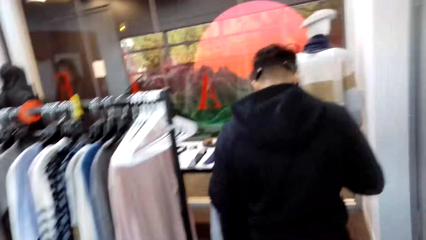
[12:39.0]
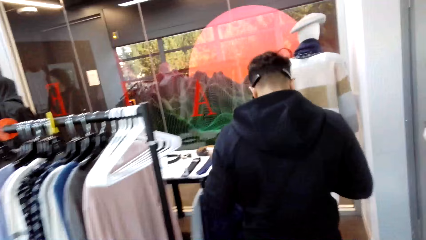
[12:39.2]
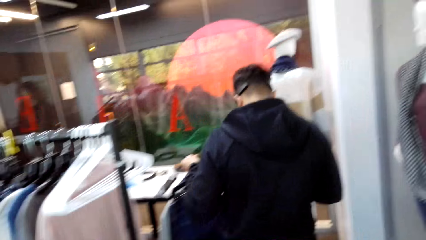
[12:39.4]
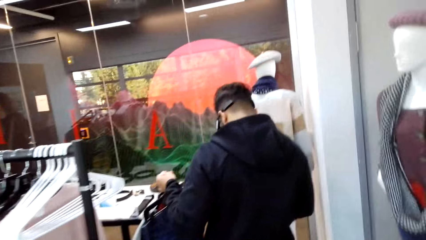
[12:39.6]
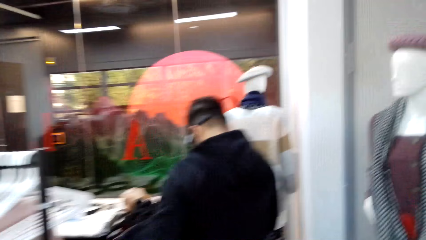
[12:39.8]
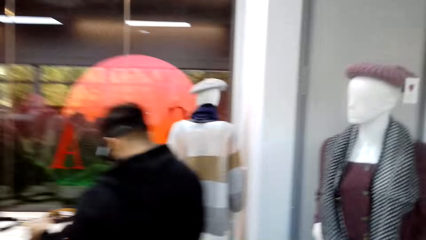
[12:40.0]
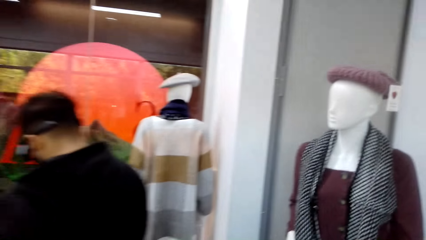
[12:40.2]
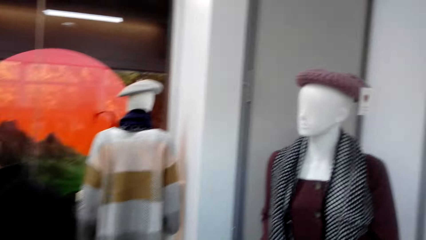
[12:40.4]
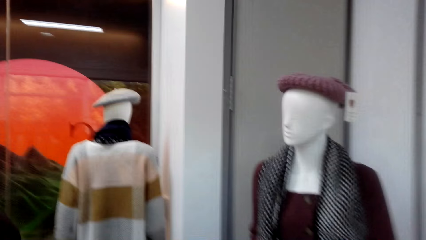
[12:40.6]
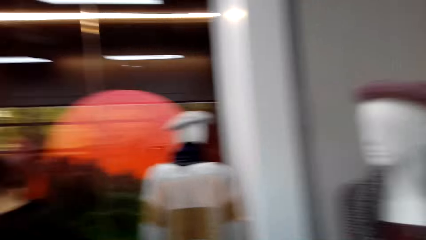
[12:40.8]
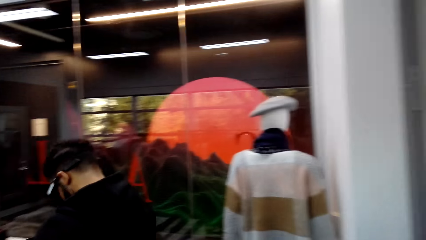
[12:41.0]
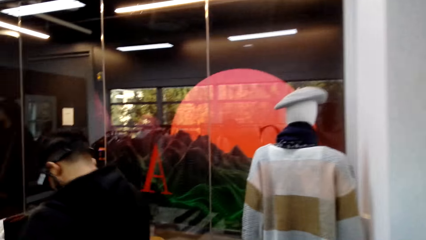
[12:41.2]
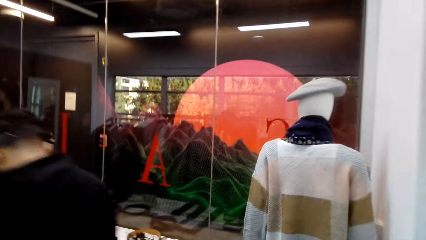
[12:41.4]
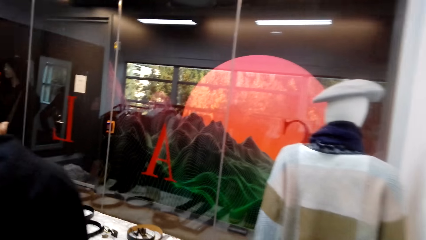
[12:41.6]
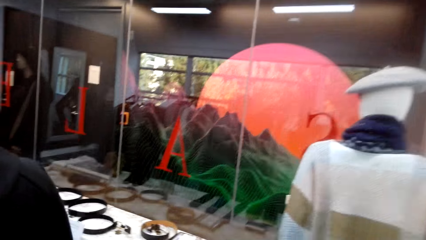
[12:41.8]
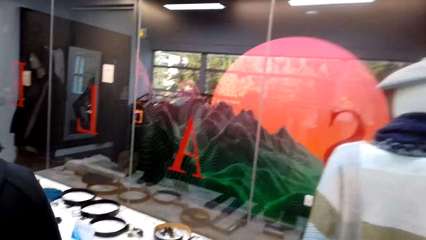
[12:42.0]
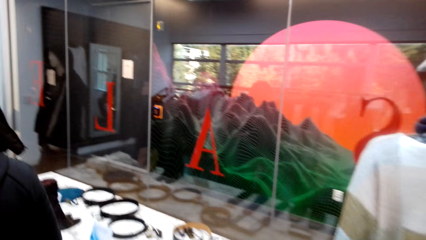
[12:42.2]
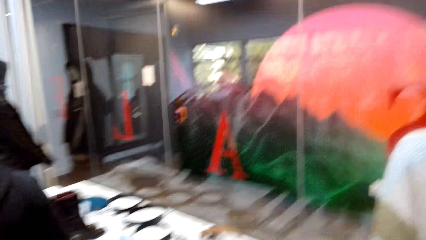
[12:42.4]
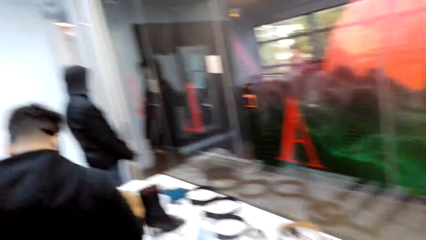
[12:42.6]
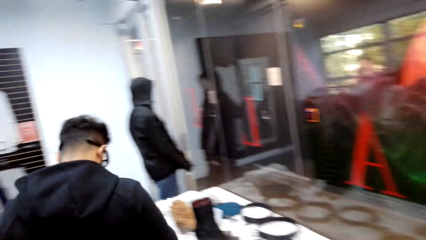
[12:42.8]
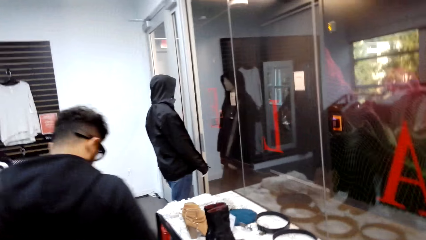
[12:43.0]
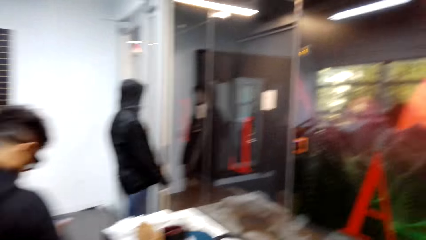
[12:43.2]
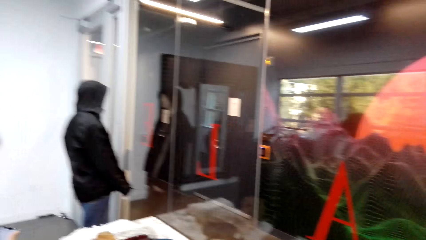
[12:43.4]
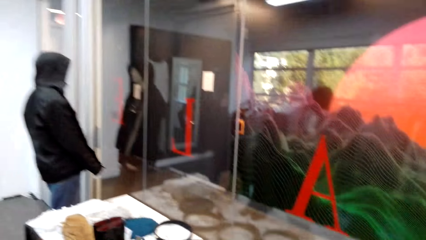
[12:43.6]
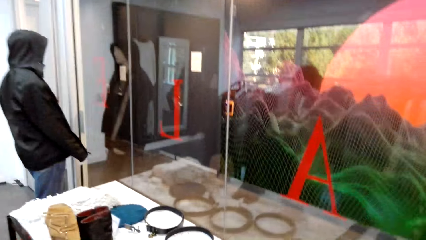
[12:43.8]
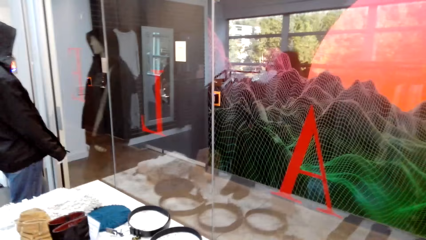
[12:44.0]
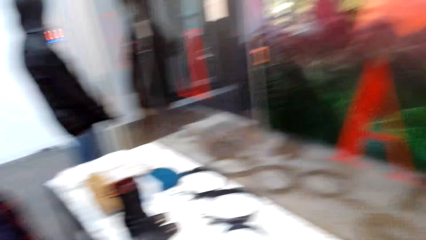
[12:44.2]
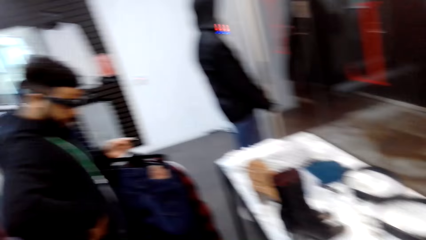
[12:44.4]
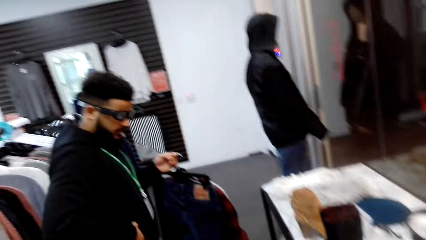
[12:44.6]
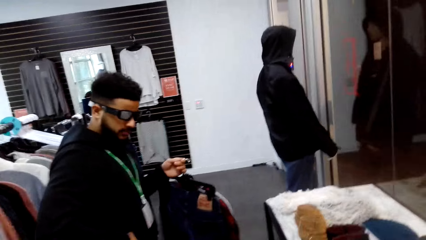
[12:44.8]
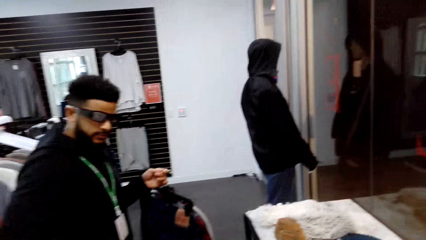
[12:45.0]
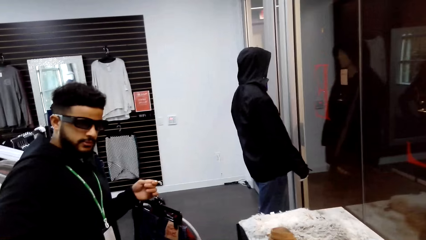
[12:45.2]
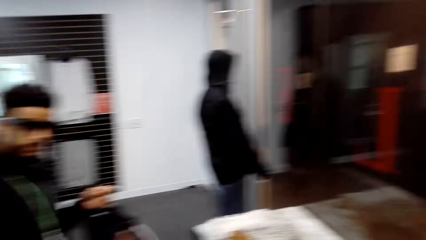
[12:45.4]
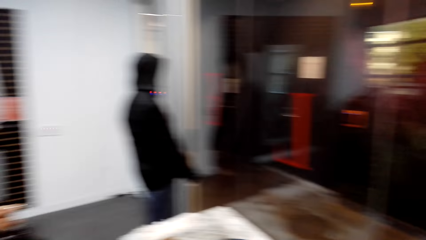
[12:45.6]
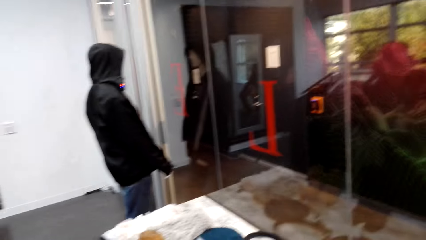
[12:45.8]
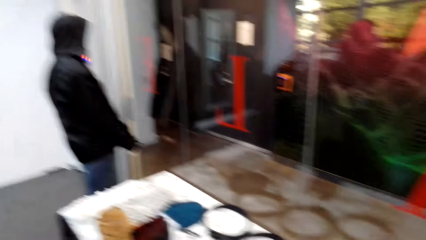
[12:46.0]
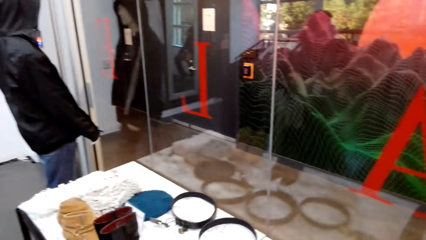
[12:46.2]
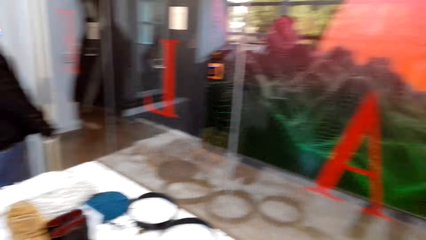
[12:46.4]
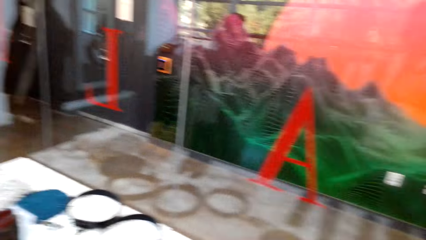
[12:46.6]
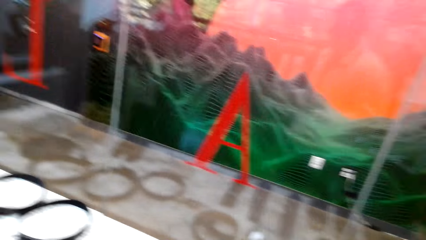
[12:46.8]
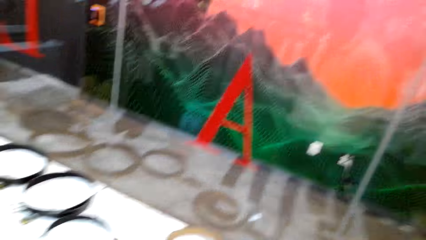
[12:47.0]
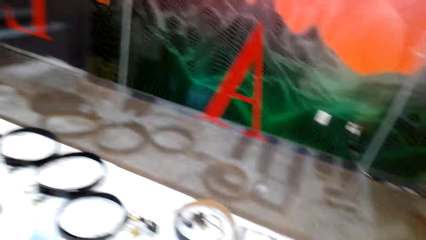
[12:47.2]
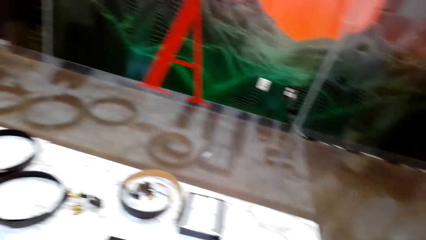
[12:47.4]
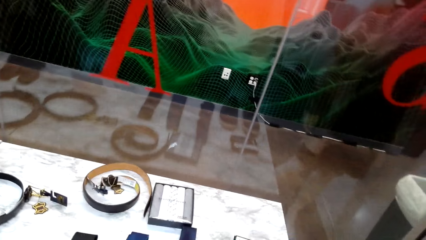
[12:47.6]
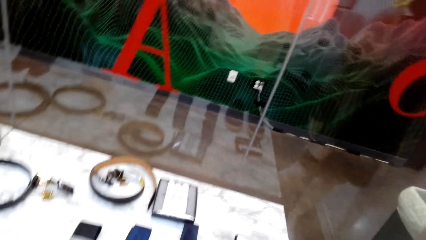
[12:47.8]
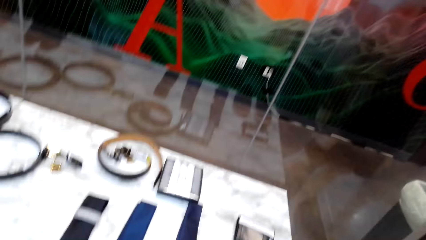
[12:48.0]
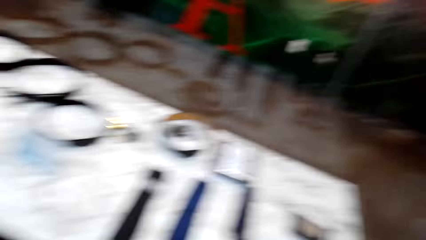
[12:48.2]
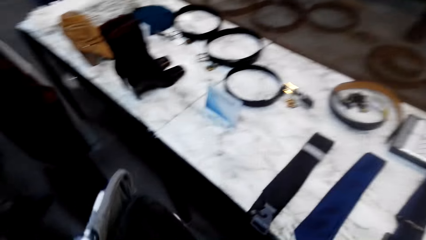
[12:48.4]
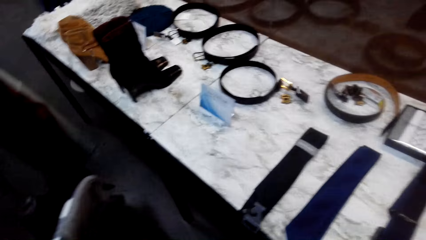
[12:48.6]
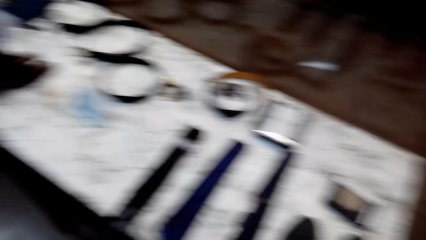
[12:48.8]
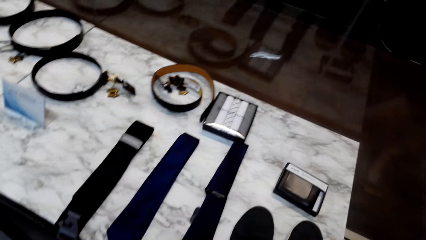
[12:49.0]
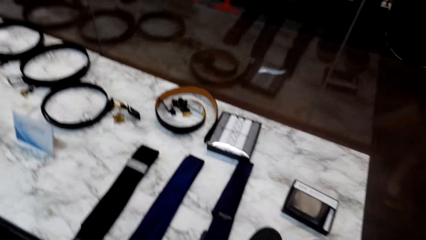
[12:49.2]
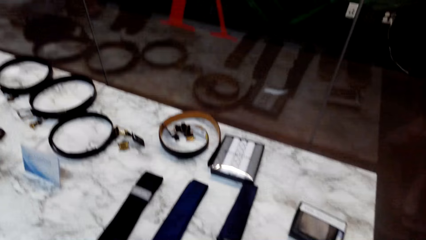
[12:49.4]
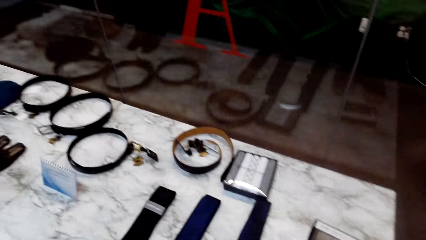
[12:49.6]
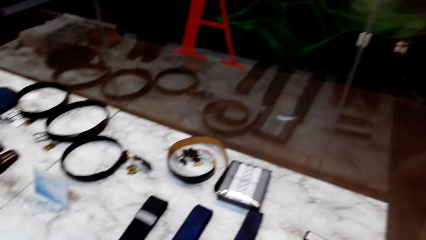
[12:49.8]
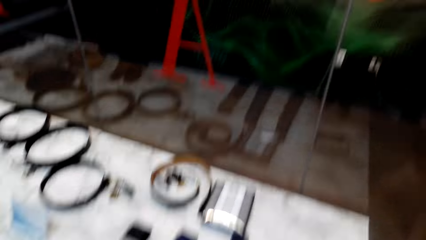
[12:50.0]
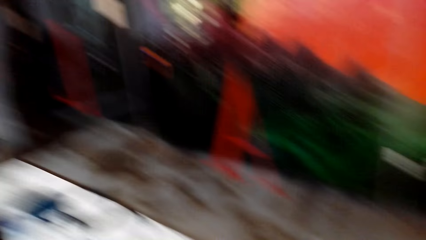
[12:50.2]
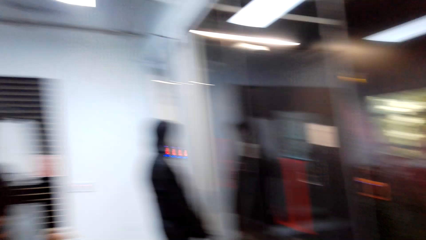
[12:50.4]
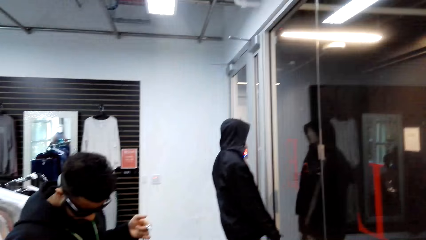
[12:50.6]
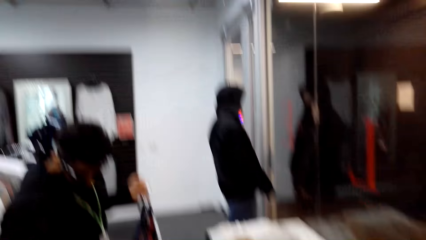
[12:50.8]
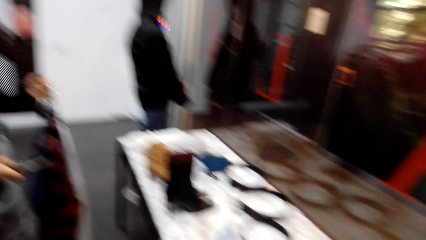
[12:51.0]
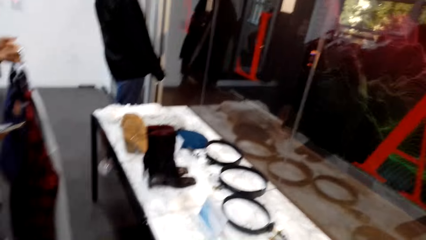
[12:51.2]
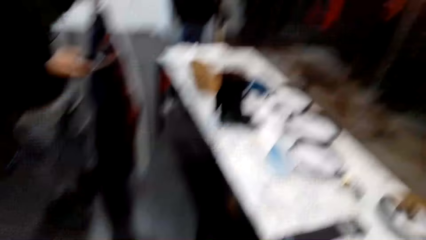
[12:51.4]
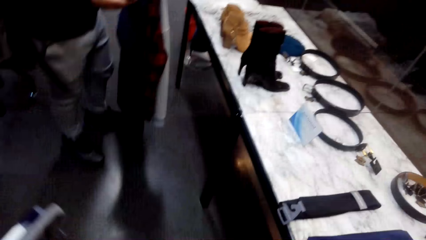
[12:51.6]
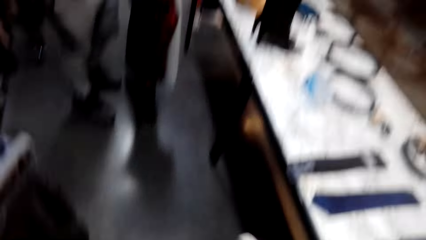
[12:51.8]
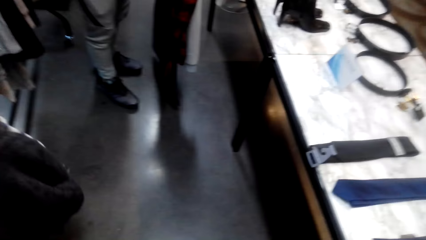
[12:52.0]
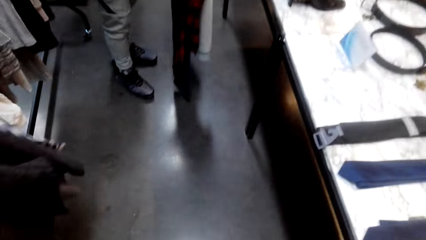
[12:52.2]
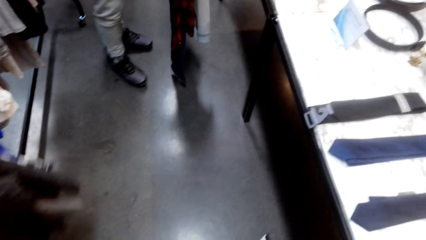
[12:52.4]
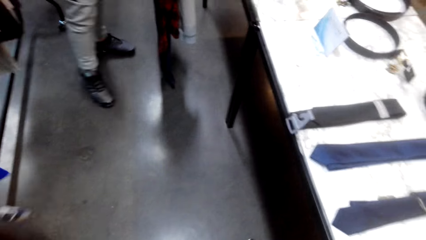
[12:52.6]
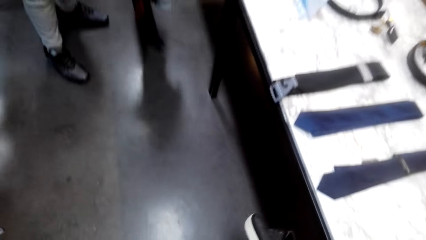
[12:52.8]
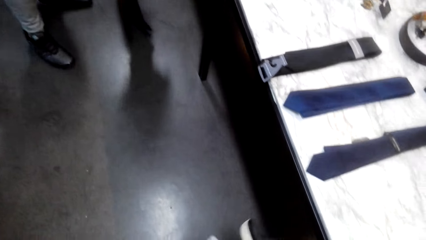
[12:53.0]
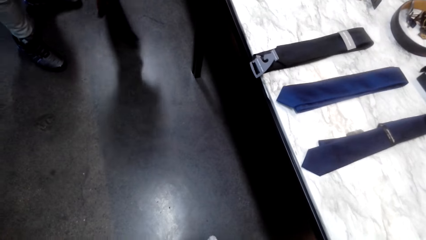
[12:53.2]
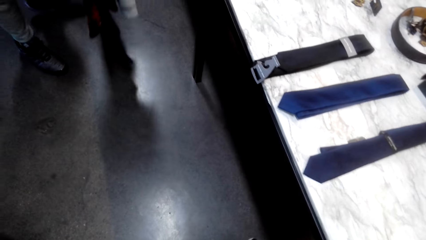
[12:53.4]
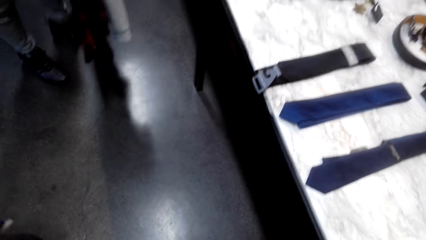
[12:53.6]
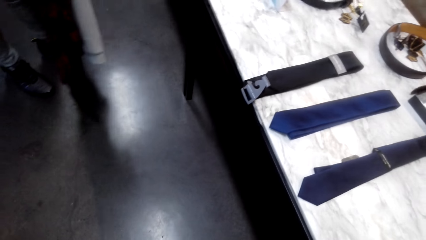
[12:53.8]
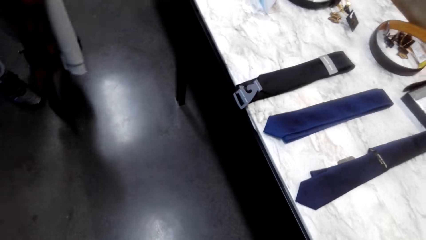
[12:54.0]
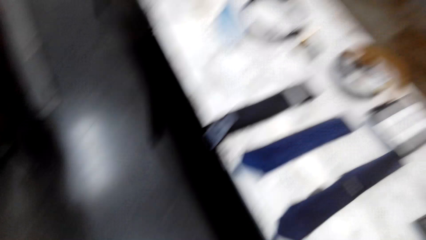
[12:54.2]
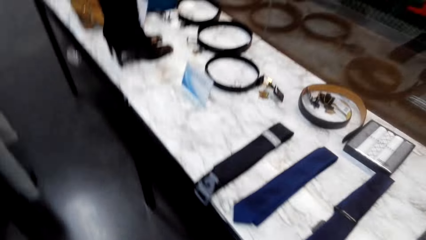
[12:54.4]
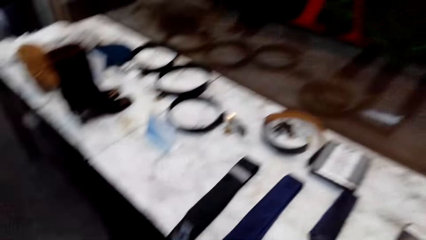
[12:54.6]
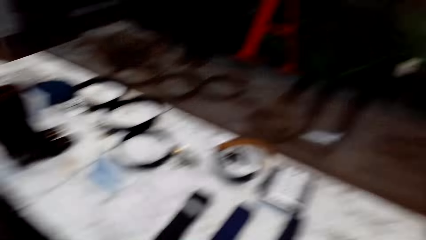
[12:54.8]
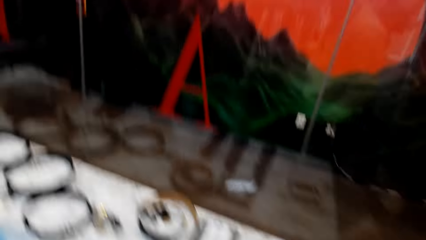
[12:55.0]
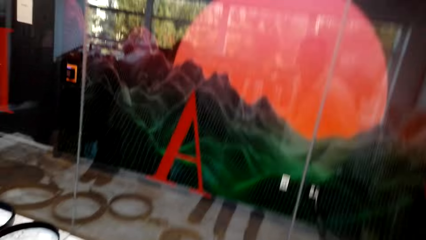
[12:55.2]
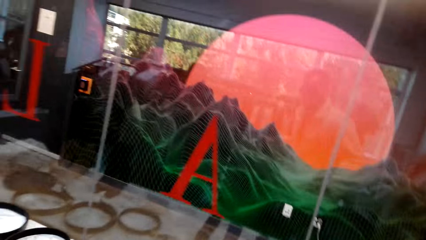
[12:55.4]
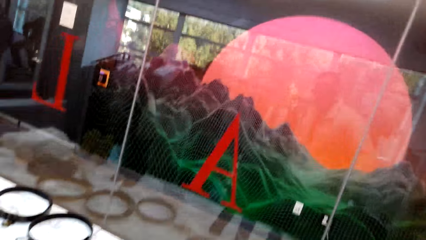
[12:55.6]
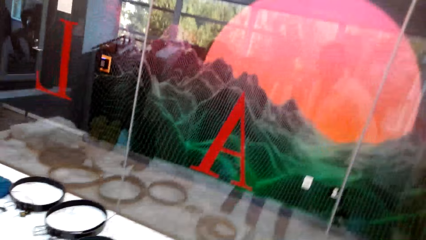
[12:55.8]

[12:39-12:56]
The camera wearer walks around the shop with a man. They look around the shop. They converse with the man.
